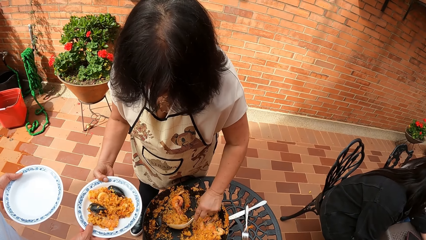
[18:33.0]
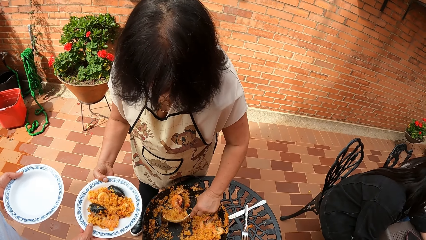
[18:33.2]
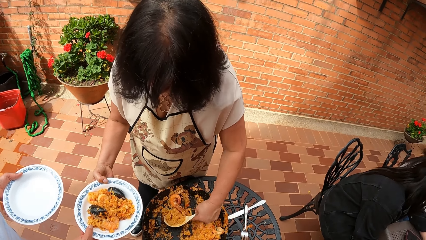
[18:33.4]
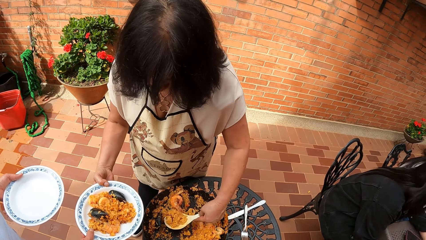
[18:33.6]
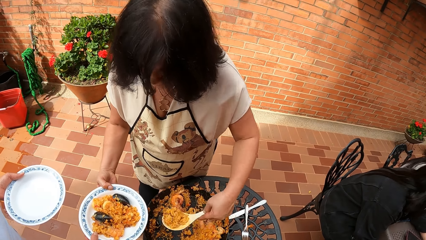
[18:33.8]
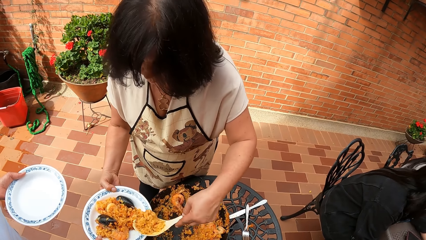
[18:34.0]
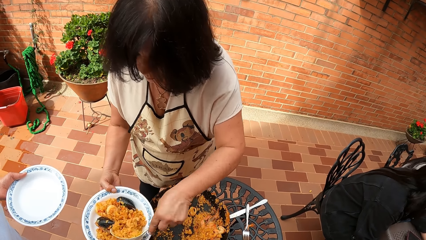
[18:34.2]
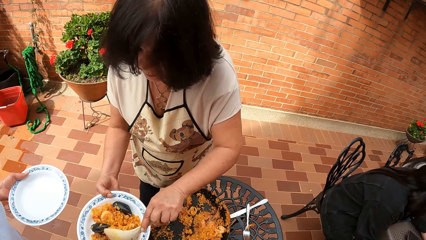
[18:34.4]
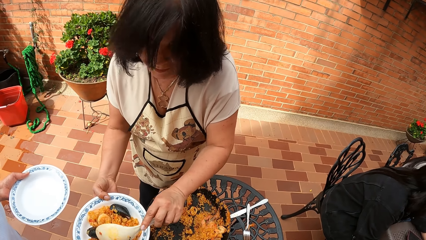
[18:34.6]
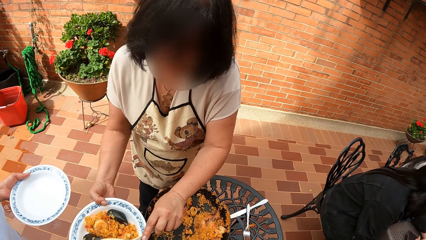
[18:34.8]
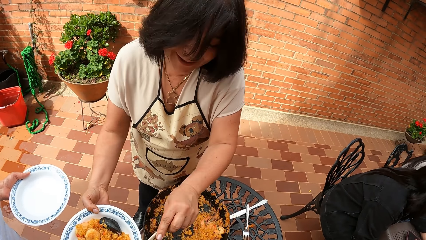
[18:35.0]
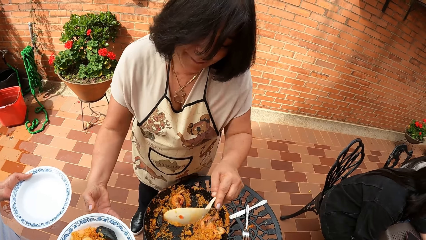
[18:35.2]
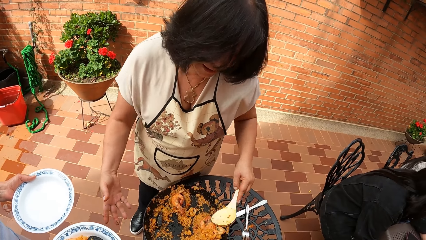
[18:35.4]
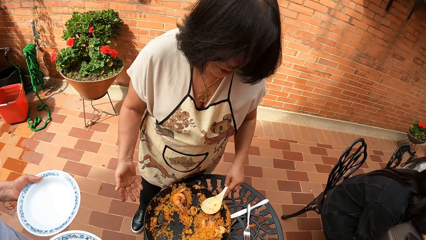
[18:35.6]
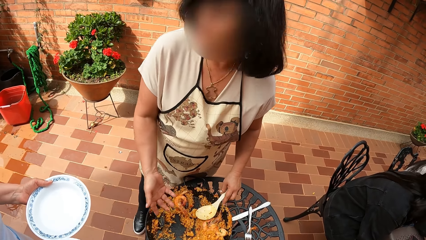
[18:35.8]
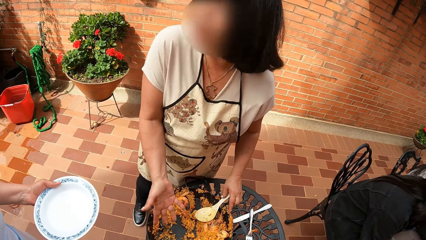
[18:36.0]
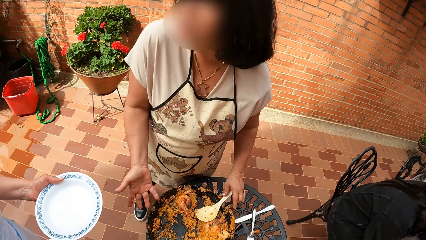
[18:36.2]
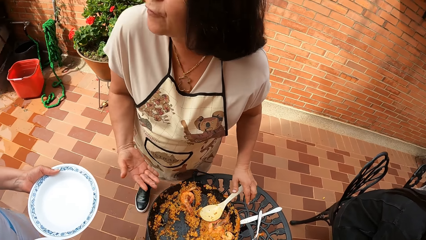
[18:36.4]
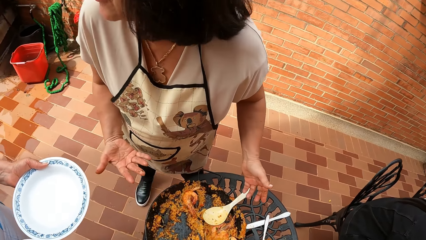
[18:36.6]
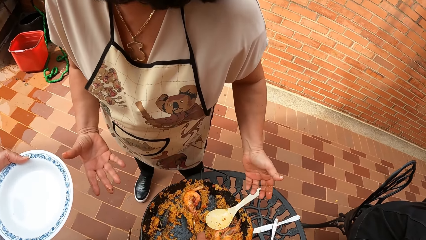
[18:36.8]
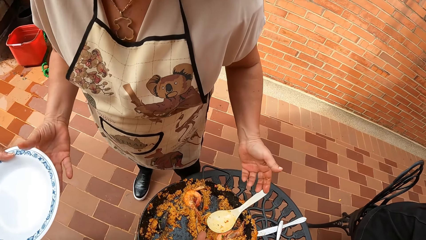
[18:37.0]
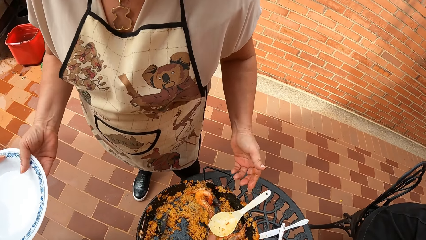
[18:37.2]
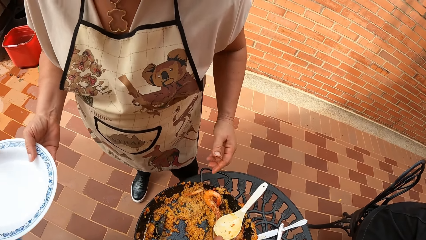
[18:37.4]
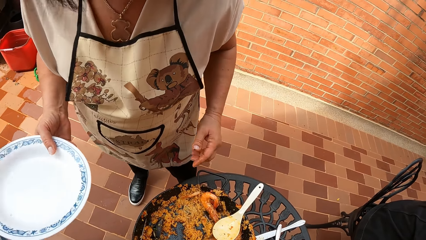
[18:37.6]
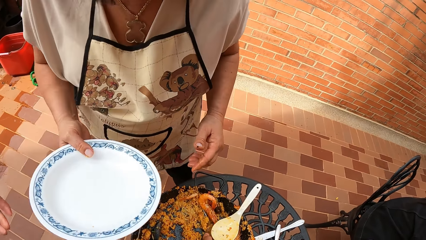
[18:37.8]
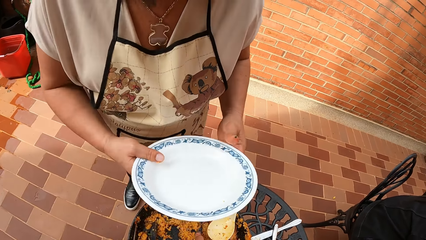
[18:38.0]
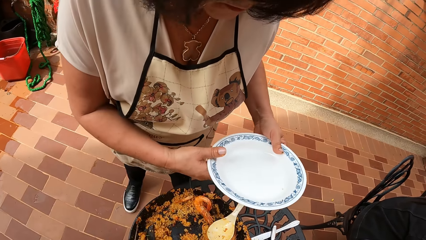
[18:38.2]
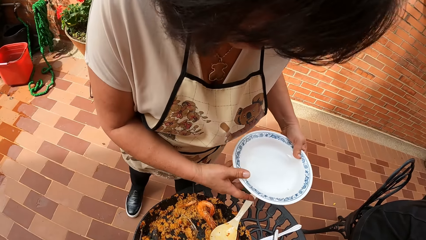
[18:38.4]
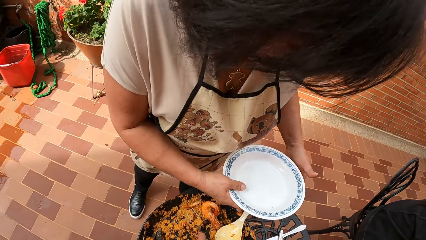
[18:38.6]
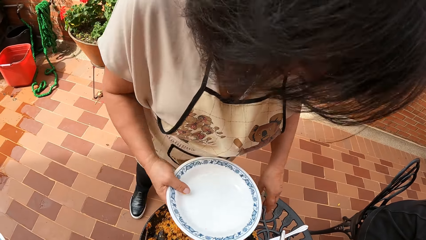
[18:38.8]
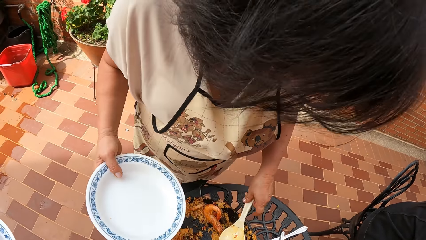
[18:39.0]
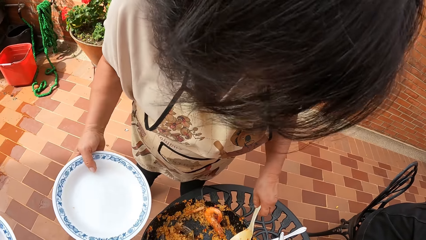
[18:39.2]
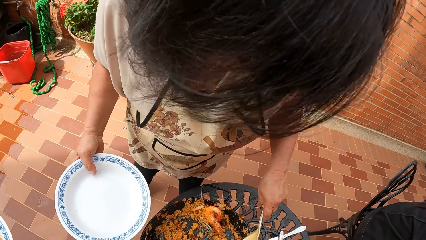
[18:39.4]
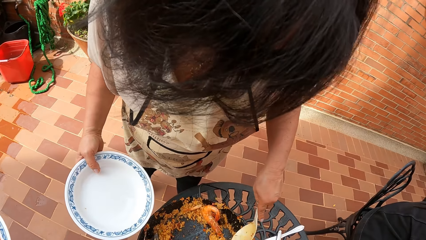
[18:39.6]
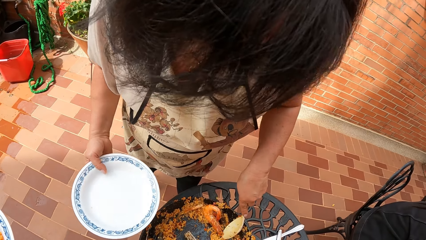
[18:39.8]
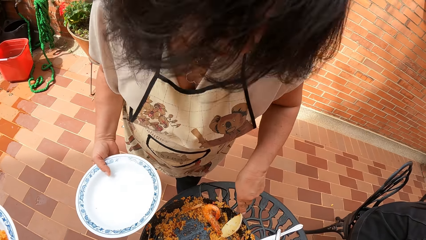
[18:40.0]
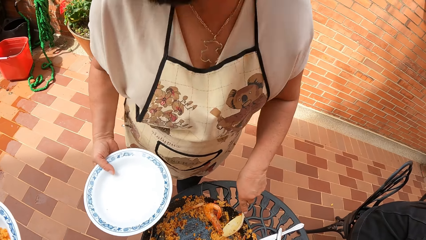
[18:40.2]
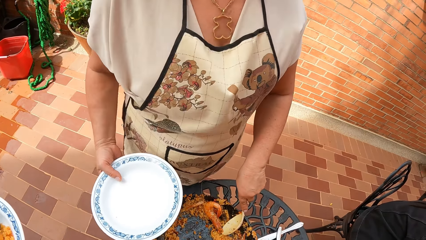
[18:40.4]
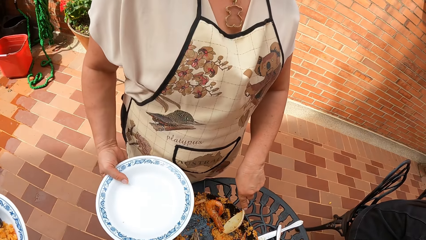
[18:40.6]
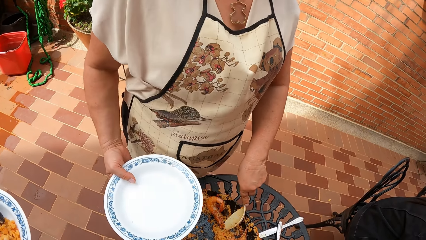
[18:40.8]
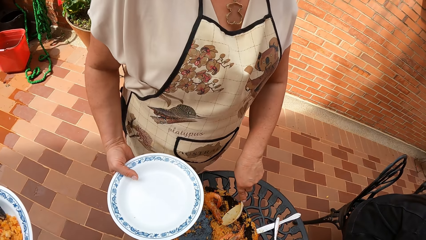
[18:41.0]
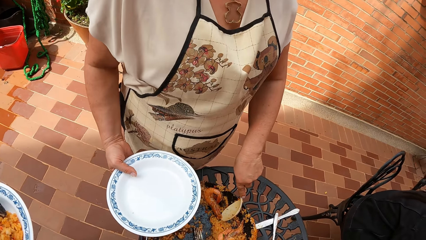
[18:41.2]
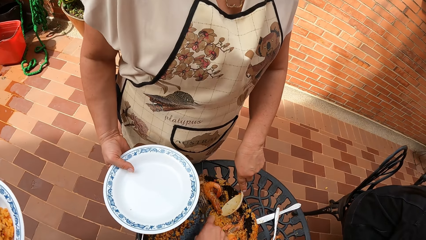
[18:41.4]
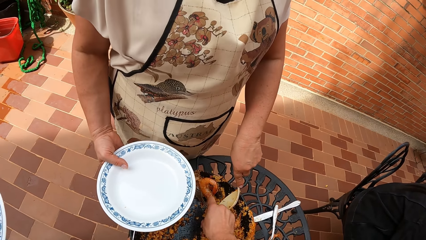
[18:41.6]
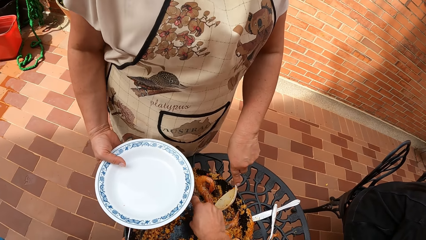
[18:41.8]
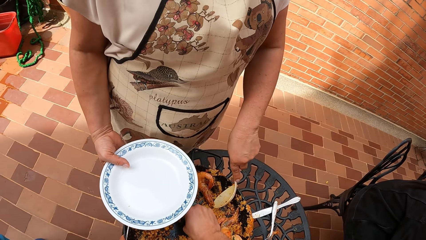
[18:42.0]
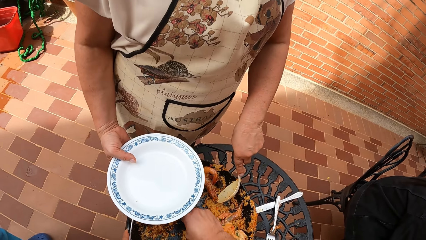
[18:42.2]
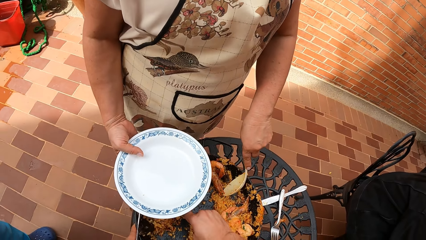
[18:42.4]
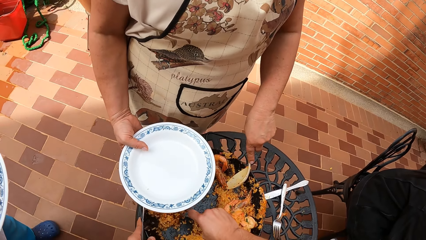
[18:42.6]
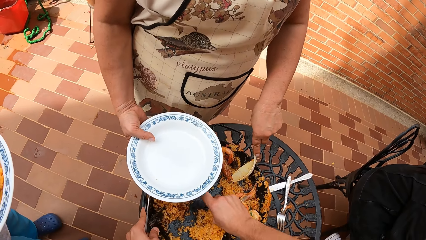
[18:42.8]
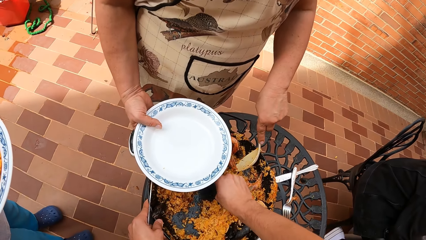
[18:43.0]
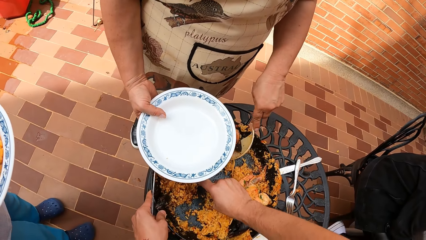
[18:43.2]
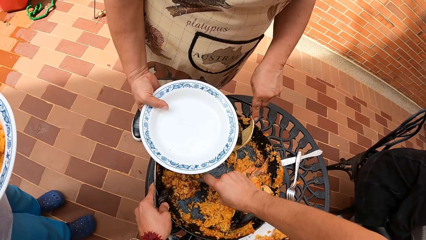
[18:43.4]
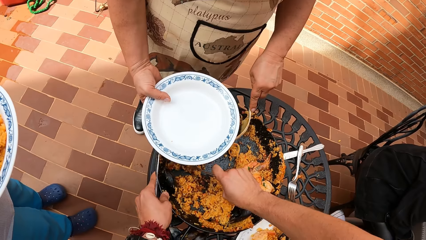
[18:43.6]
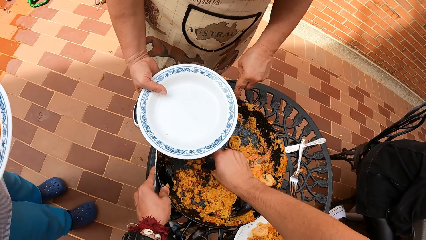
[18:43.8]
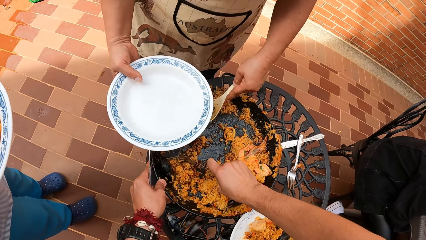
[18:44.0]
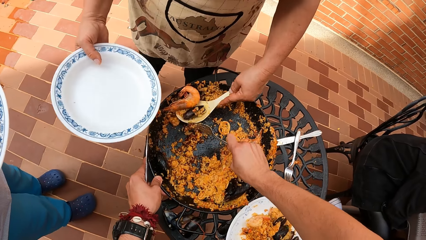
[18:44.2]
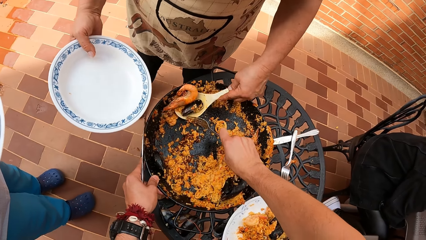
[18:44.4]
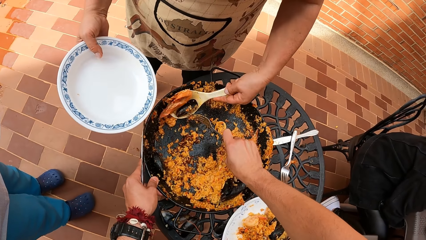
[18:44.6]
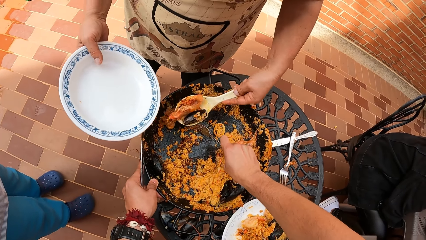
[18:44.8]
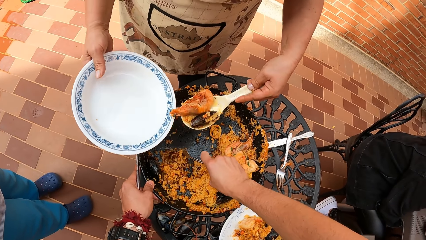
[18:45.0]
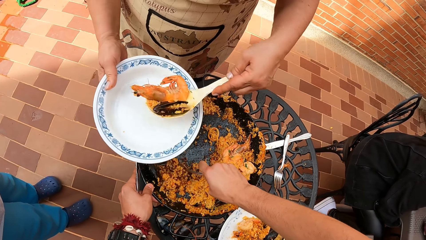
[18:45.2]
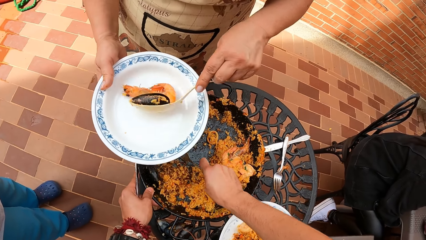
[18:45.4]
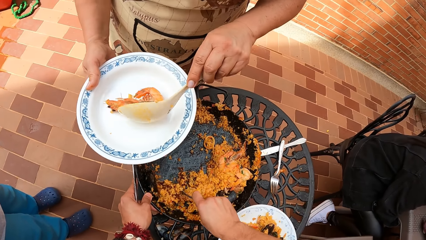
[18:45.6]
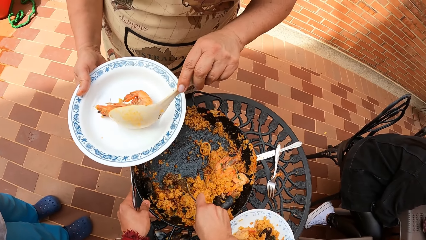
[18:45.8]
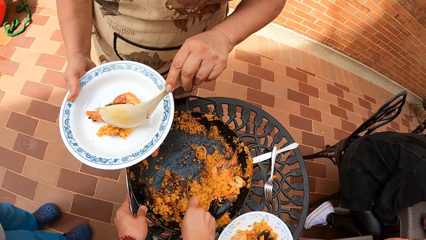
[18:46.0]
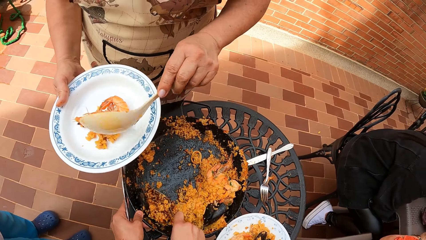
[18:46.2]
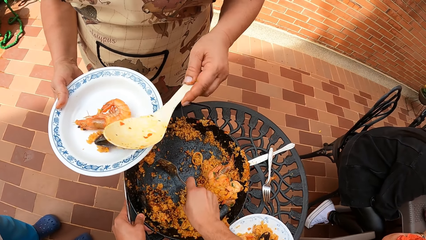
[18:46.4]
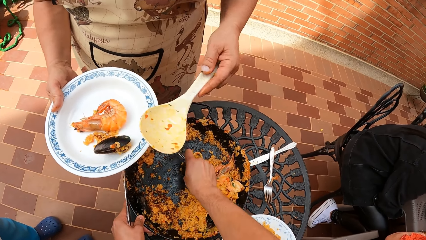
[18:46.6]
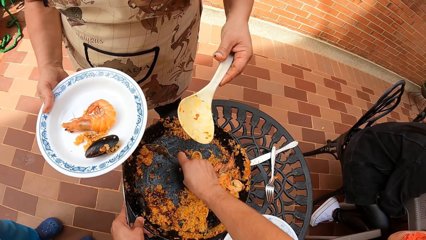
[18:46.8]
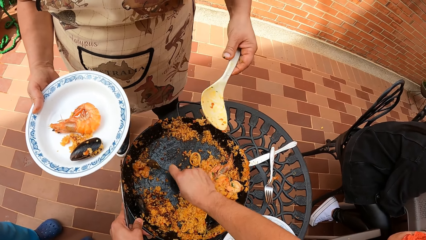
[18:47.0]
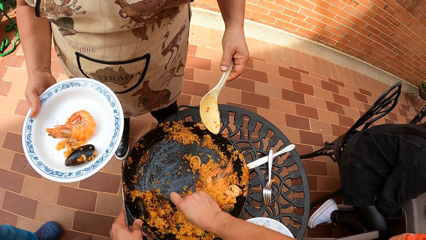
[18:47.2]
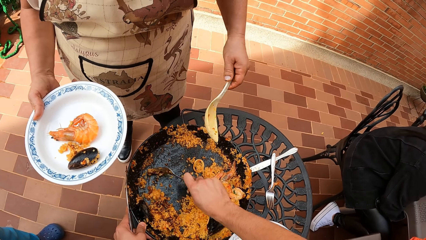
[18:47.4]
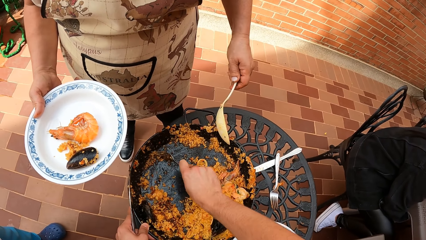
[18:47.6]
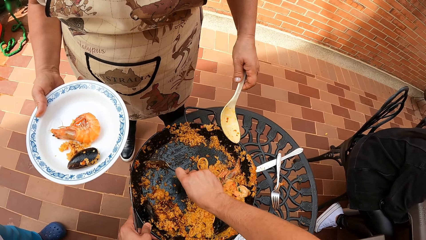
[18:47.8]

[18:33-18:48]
The camera wearer scrapes the pan with a fork in his right hand. He serves the food. He holds the pan with his left hand.
